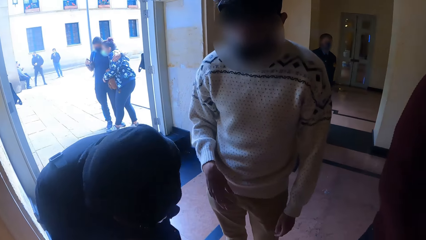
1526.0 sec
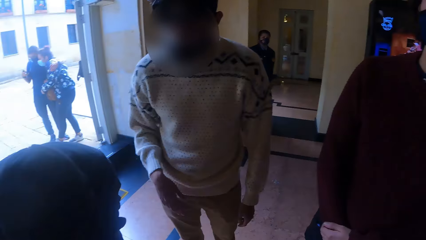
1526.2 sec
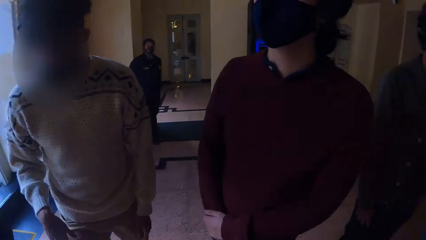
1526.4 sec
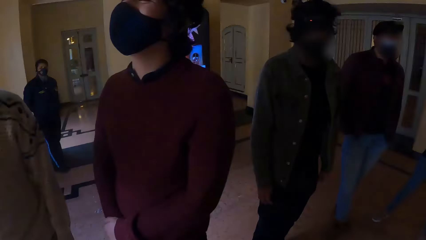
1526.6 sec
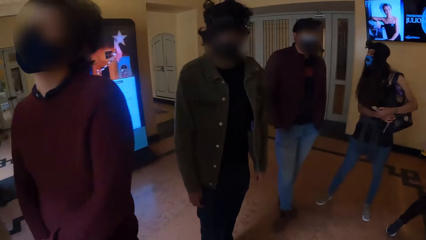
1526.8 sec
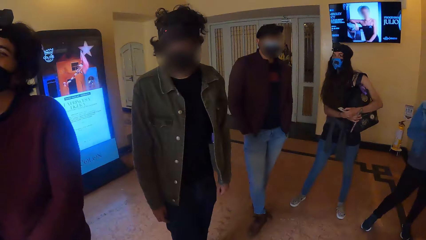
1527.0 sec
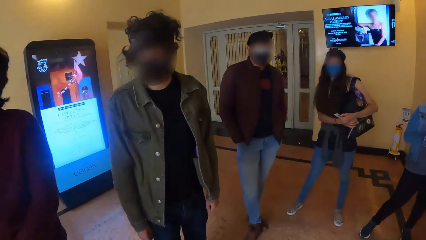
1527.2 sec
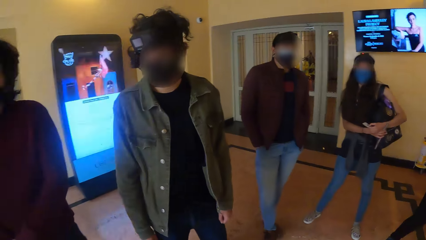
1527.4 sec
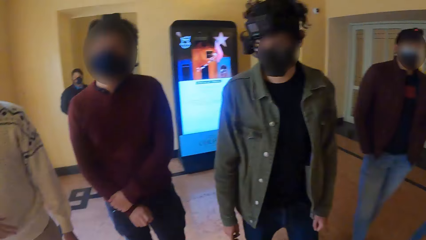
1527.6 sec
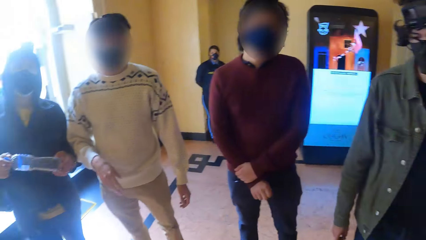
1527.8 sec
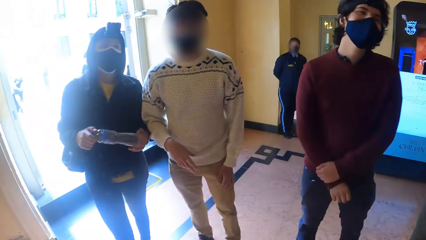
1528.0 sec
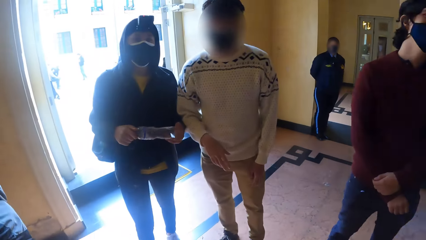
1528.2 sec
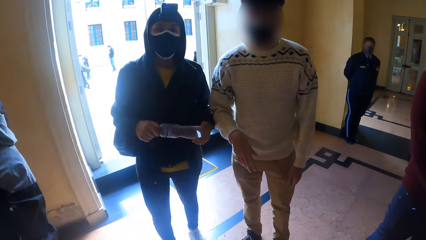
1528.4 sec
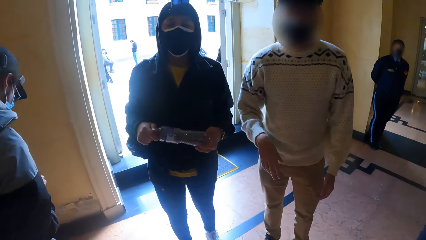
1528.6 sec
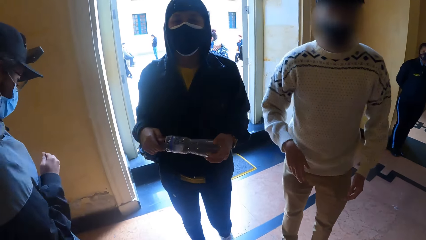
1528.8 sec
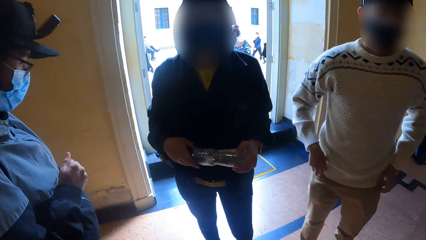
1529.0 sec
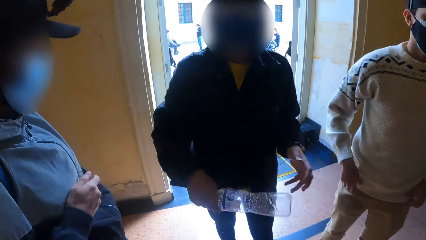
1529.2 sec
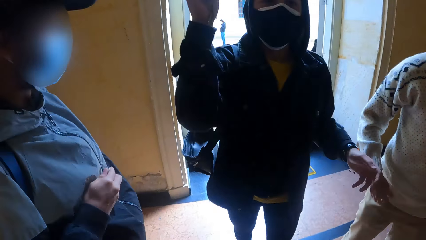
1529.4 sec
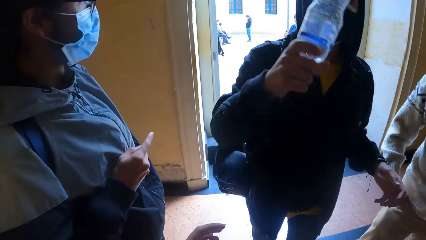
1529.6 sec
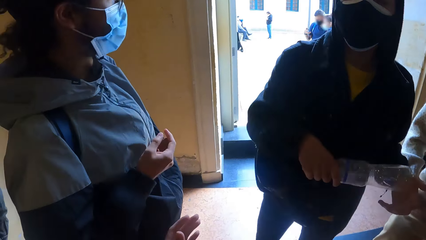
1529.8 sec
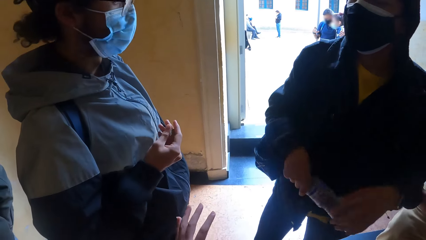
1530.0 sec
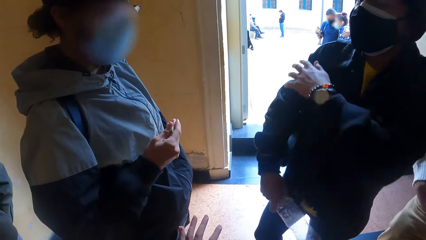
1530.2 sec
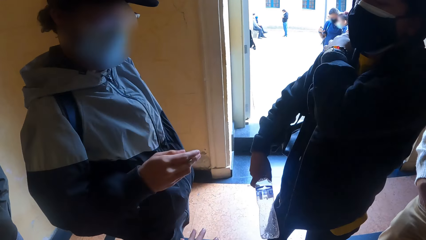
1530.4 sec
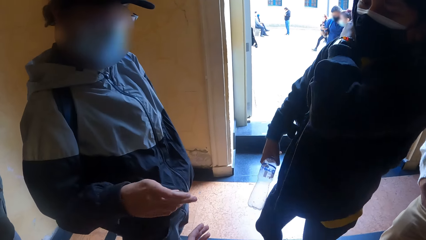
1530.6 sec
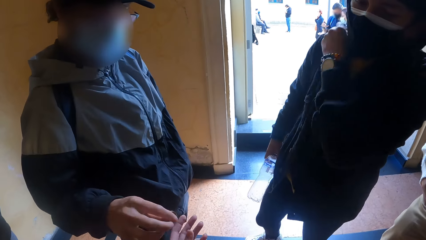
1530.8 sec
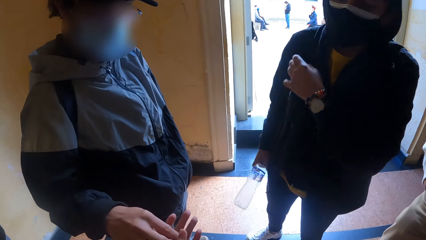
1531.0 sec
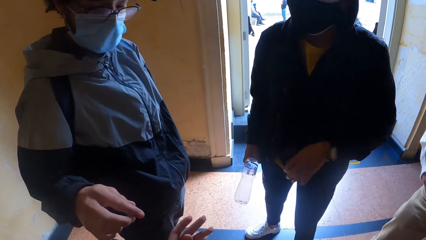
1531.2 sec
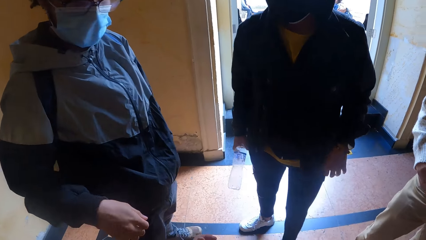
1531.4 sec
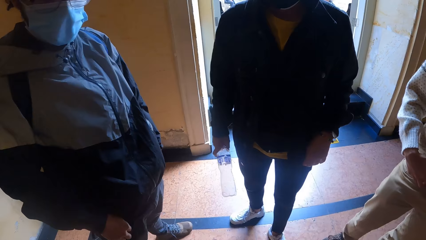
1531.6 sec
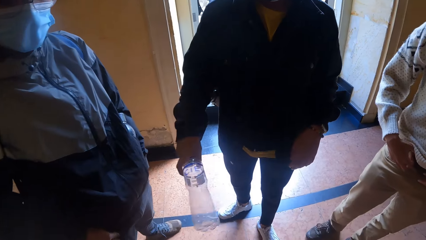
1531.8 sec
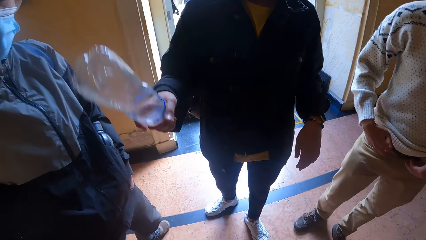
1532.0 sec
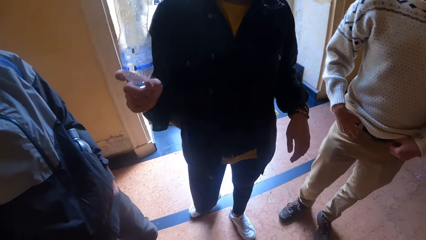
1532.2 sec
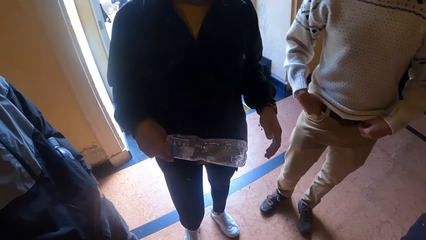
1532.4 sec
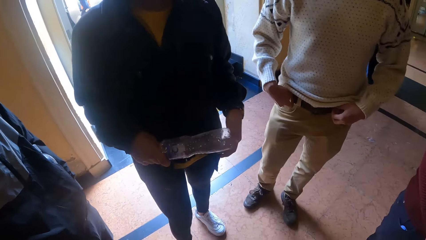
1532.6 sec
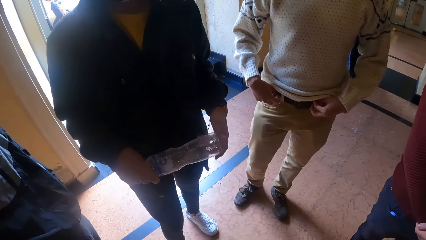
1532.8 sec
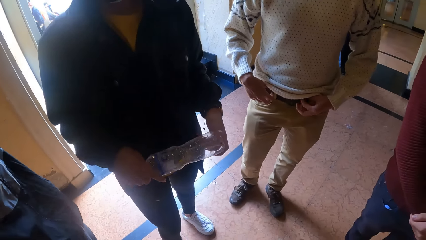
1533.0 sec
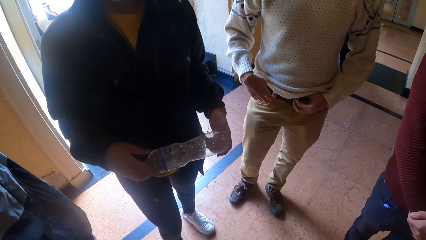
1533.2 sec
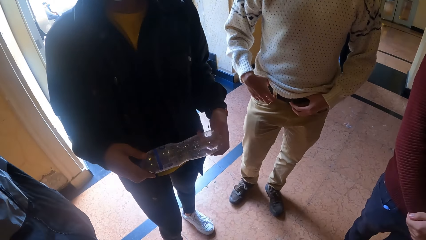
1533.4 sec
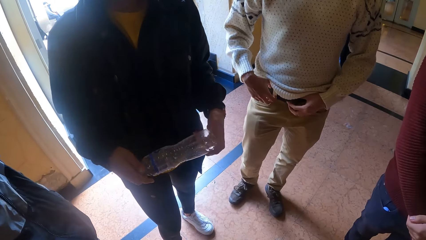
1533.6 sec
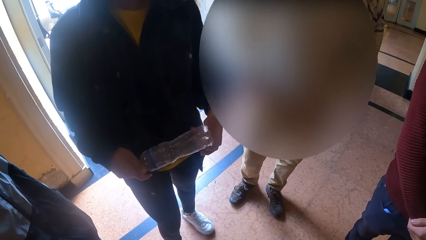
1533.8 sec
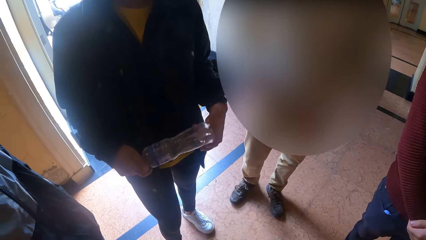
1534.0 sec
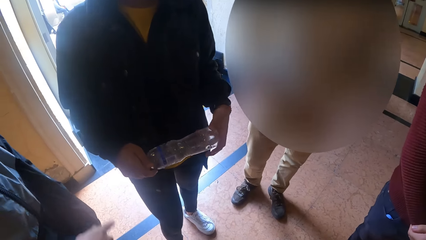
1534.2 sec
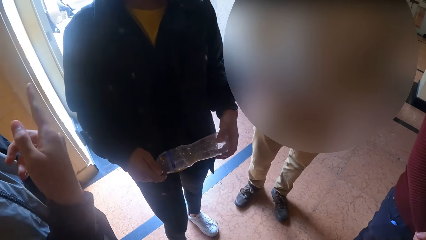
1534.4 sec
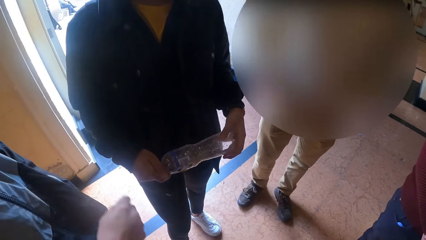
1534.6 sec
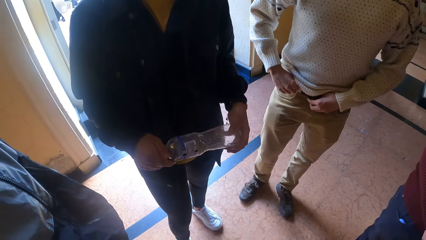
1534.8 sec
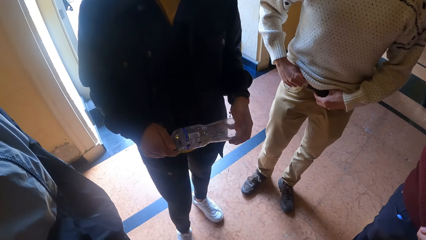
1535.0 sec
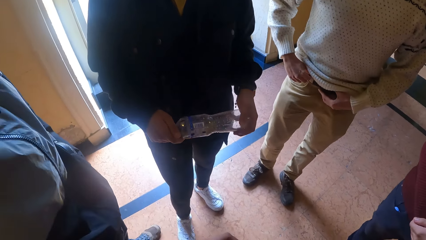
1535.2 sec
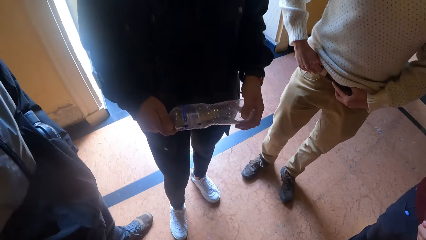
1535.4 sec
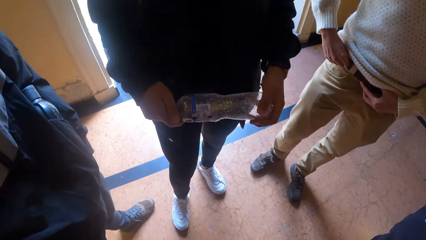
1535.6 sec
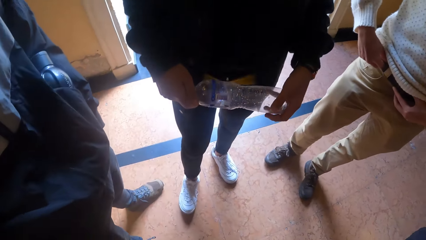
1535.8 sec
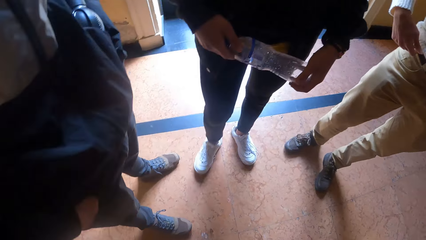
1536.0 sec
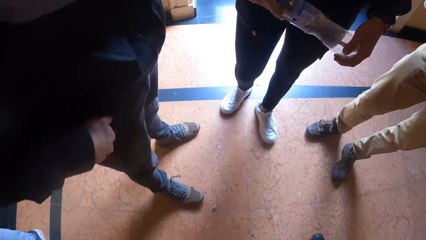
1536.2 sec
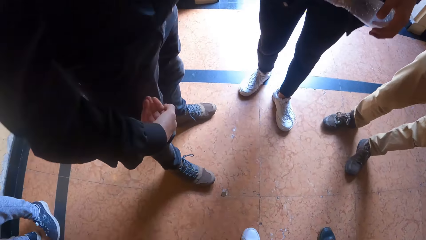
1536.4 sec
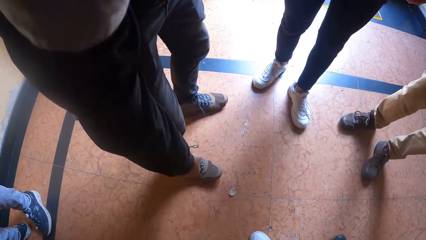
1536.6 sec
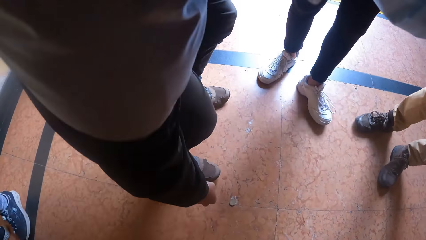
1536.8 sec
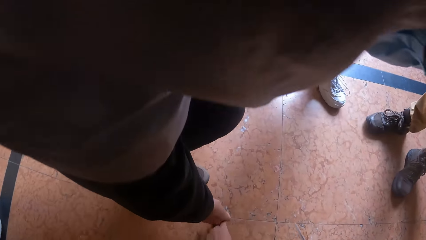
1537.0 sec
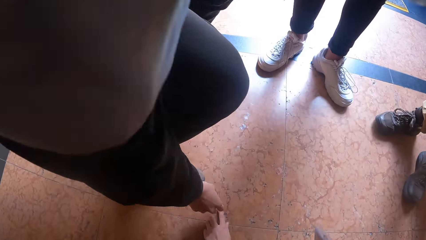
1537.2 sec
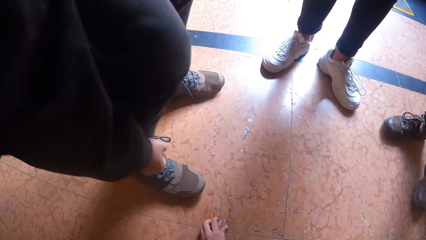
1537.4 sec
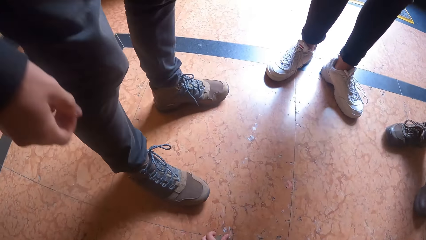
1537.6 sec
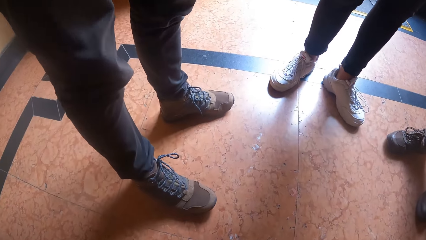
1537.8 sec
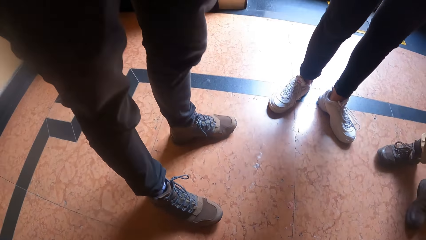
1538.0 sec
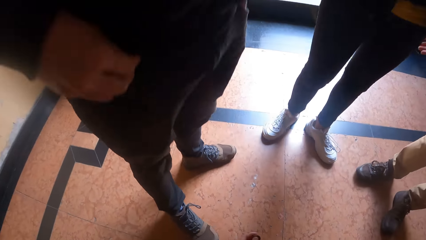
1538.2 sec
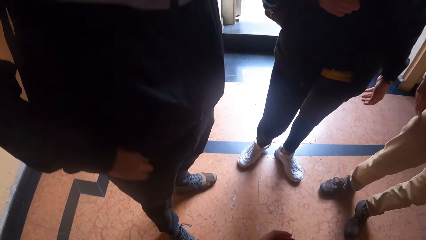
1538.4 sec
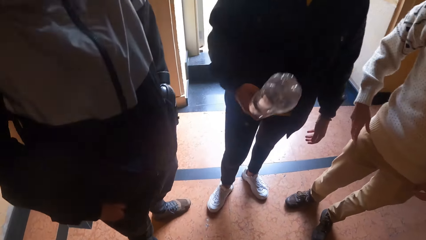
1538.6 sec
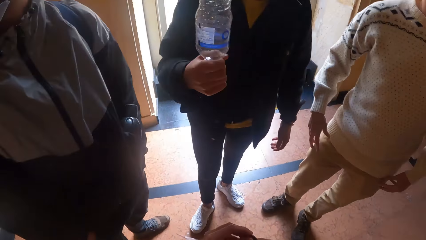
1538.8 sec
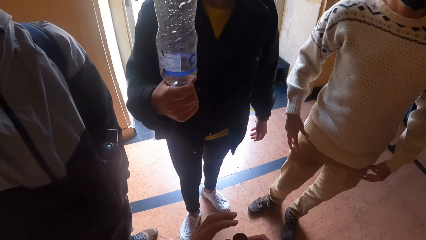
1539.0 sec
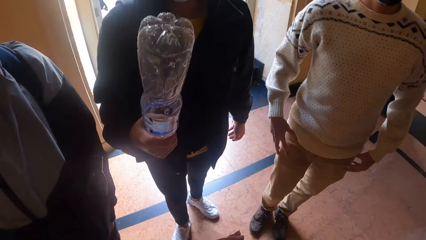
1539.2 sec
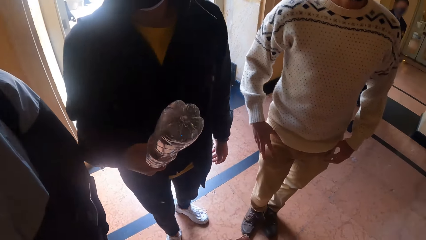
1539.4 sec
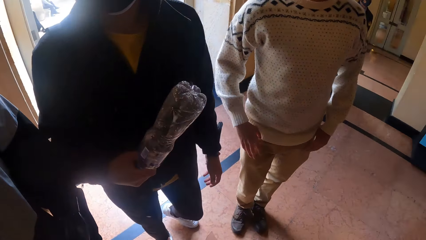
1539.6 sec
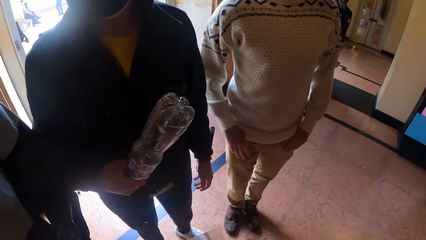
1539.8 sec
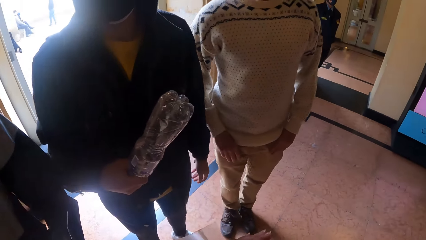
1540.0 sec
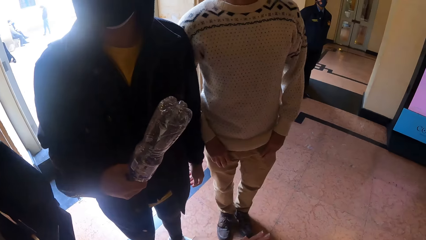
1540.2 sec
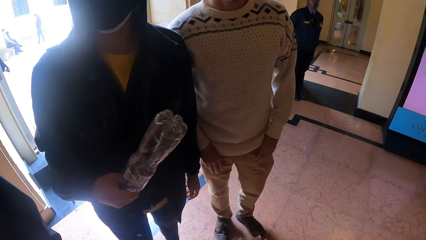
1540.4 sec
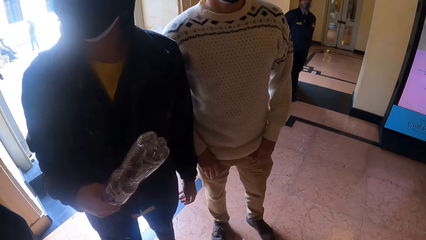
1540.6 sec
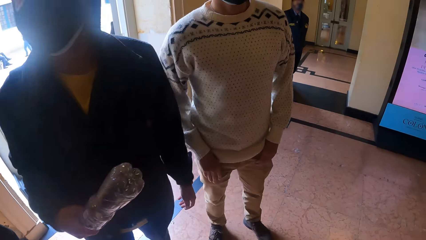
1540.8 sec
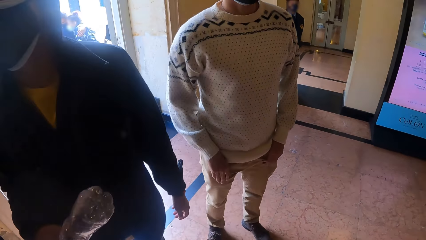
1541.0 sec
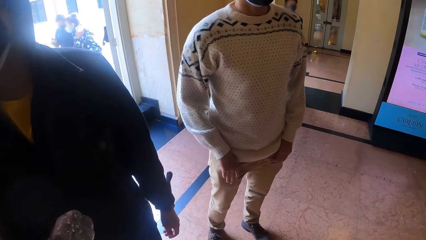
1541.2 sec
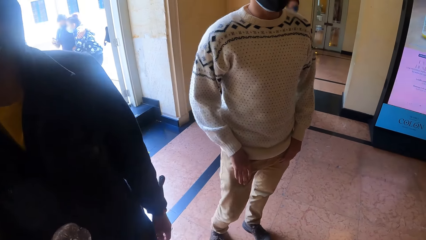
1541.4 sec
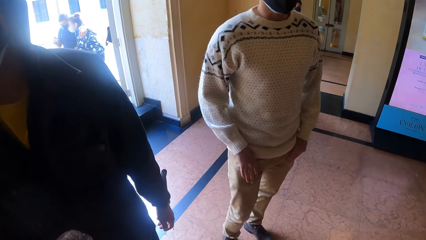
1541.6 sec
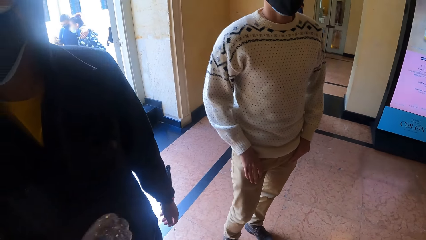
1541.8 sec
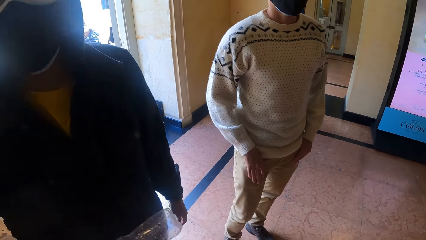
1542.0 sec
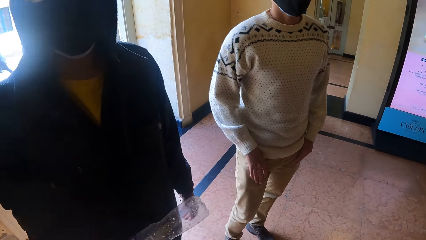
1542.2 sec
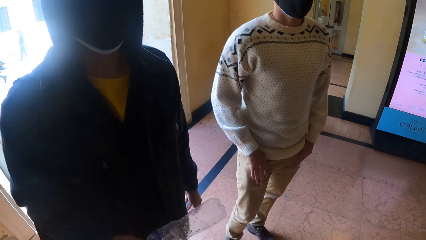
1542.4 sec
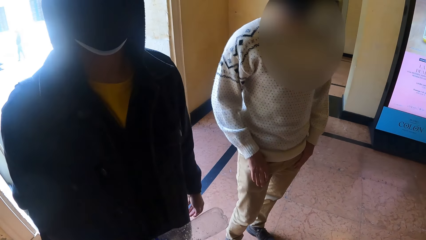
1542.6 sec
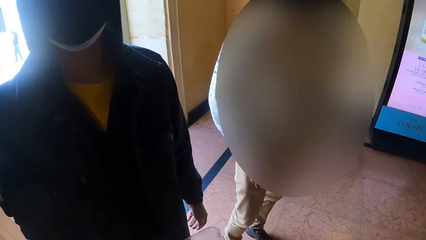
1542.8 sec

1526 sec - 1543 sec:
A man holds the water bottle with both hands. He interacts with the camera wearer and another man. He holds the water bottle in his right hand. The second man holds the coin in his right hand. He places the coin in his right hand in the left hand of the camera wearer. A third man adjusts his belt with both hands. The second man holds the water bottle with both hands. Another man picks up a coin. The camera wearer picks up the coin from the floor with his left hand. The second man stretches his right hand towards the coin on the floor. The first man holds the water bottle in his right hand.
